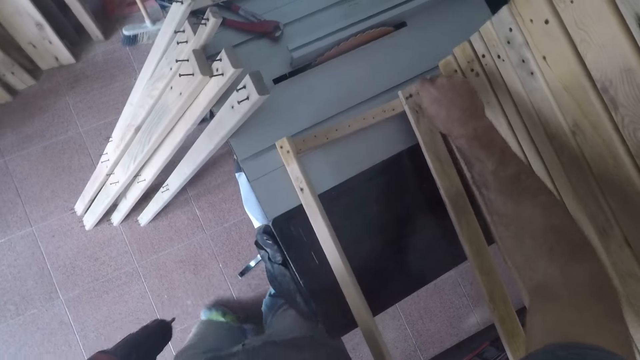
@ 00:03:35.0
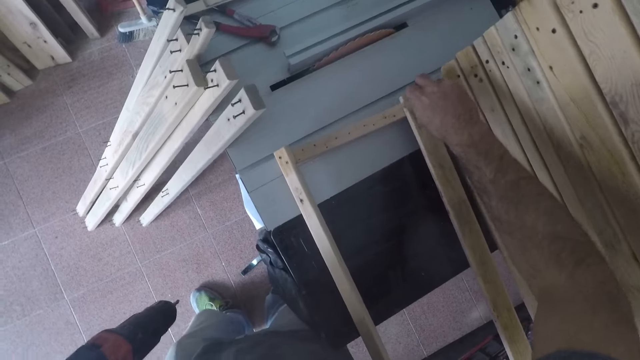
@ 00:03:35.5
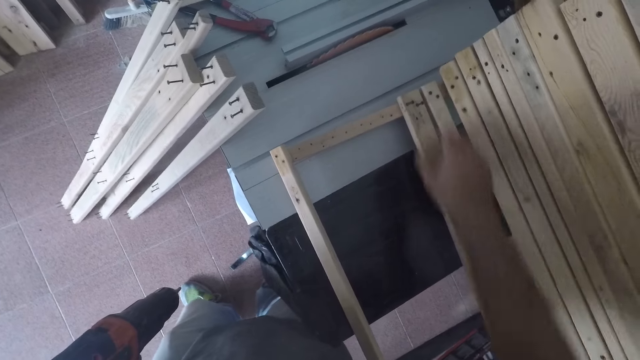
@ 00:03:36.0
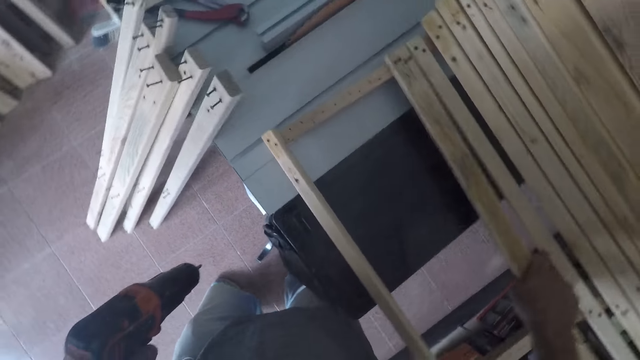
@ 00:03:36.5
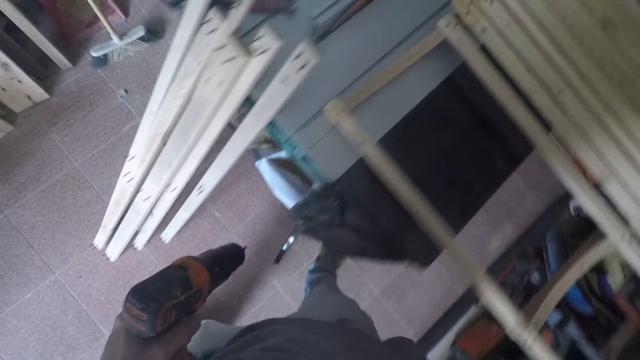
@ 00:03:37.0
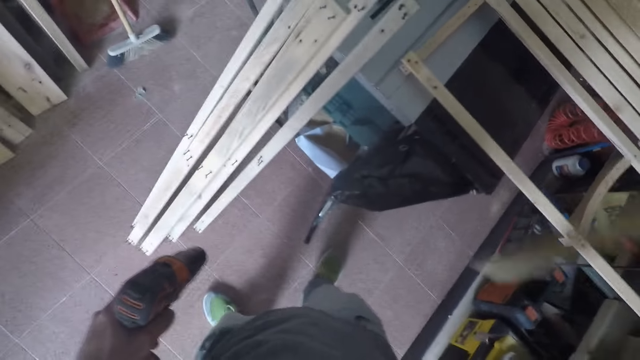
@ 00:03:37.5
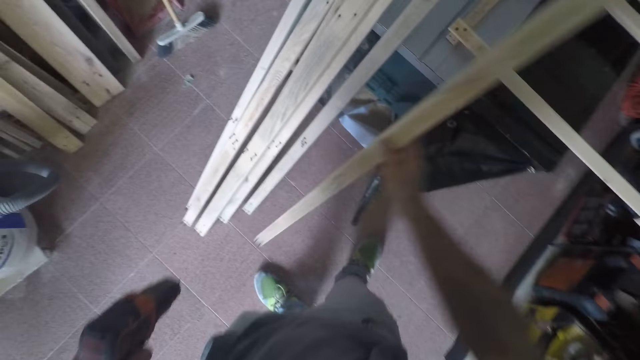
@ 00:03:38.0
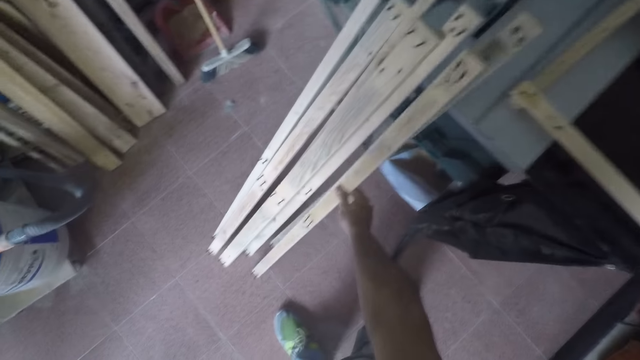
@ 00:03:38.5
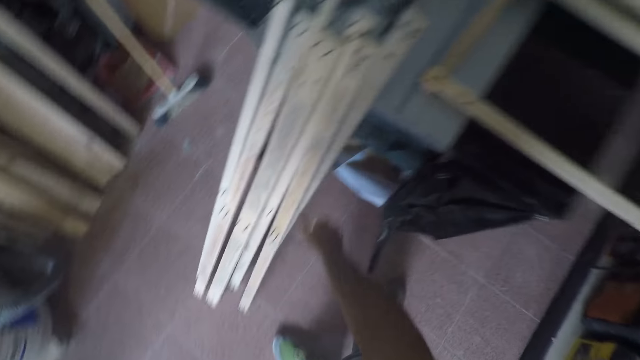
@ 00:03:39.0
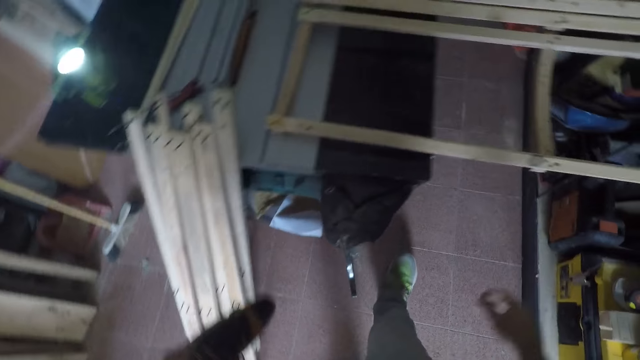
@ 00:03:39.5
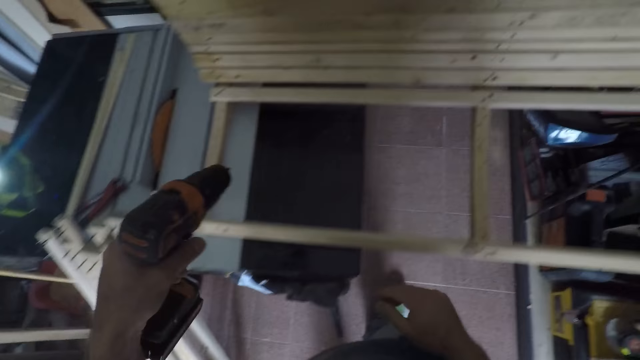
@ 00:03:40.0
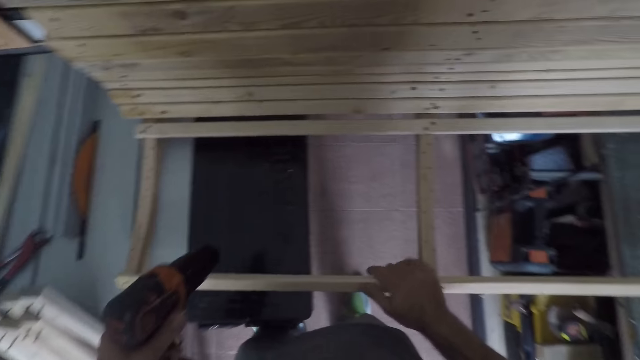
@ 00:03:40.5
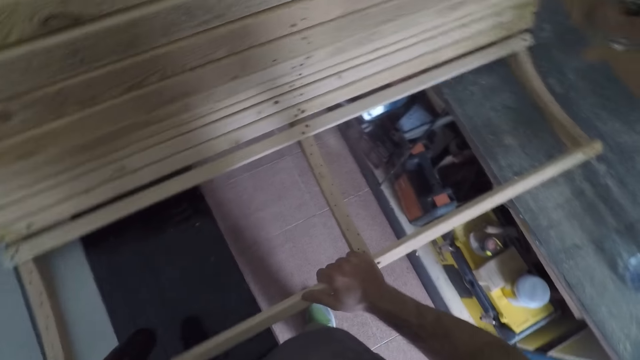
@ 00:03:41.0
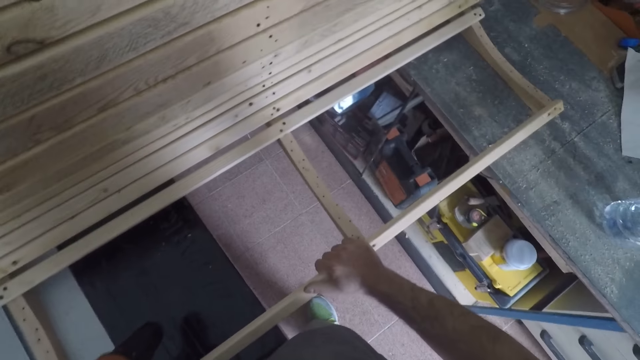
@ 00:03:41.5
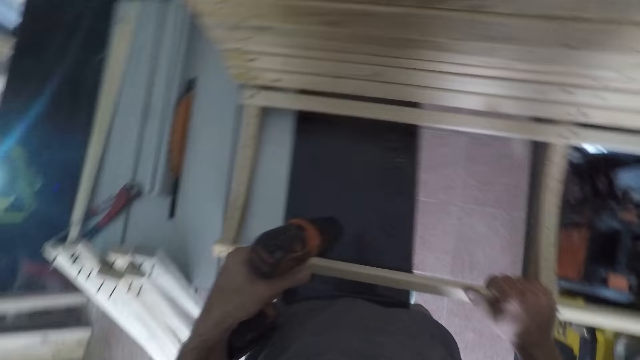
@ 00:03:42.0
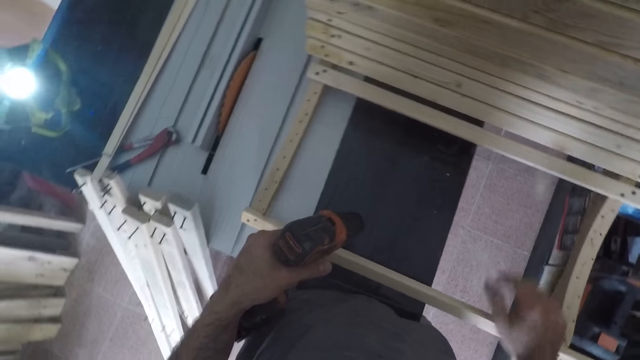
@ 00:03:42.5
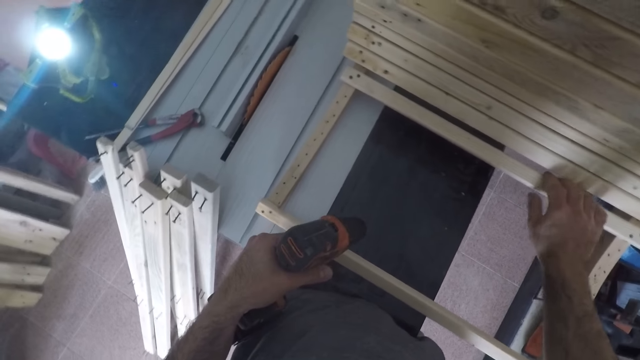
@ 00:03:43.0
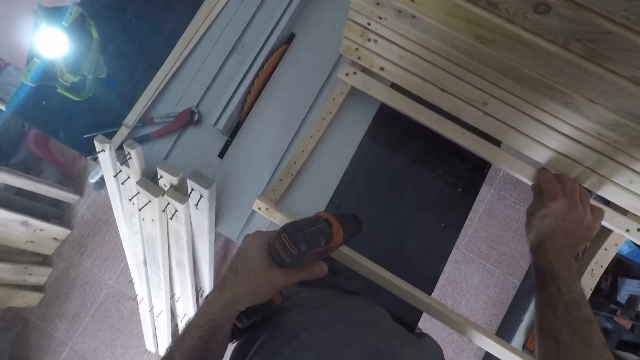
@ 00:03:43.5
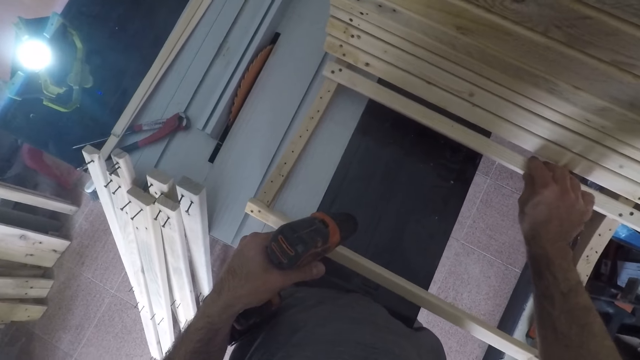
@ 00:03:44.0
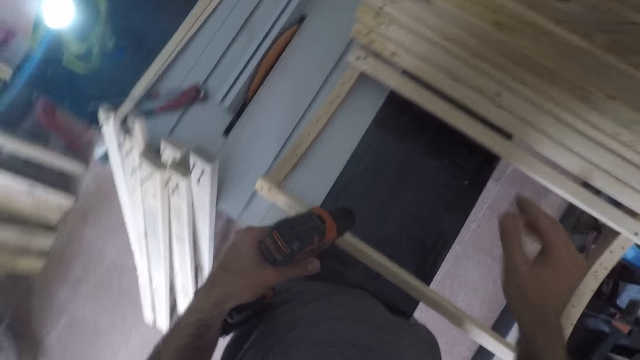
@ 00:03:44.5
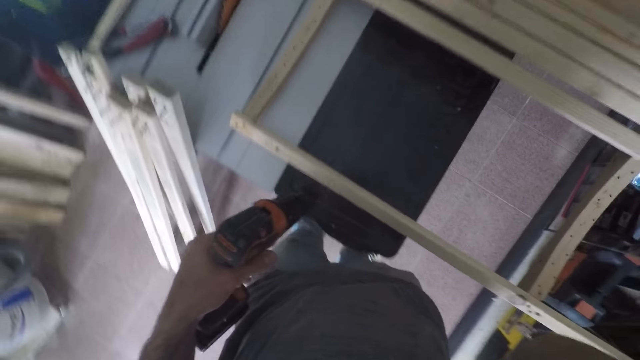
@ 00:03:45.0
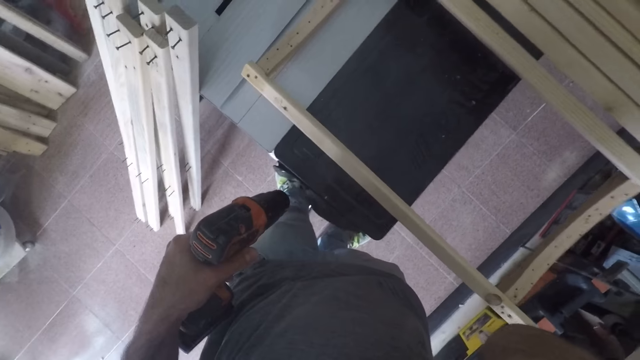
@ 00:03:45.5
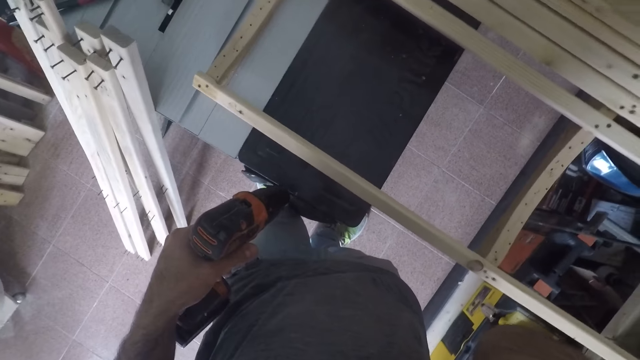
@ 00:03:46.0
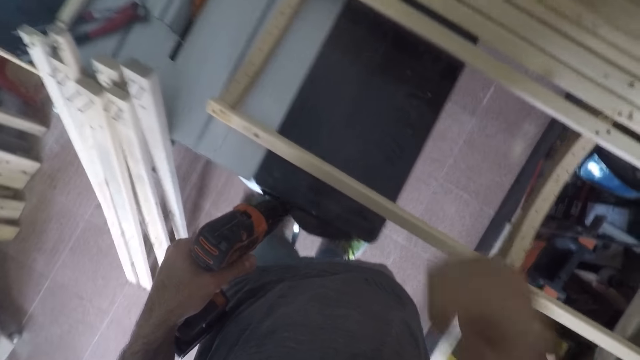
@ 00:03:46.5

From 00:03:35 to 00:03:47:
The camera wearer adjusts a nail with his hand. He grabs a wooden piece from the structure. He removes another unit from the framework. He places the wooden unit by the workbench among others. He holds the framework. He examines a unit. He touches a wooden piece on the structure.

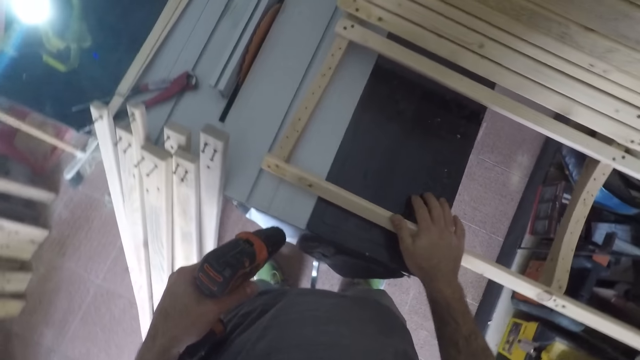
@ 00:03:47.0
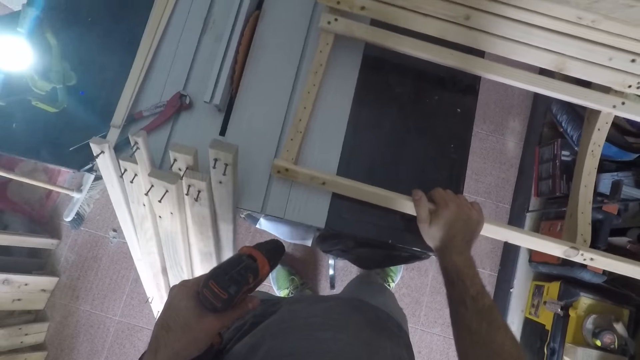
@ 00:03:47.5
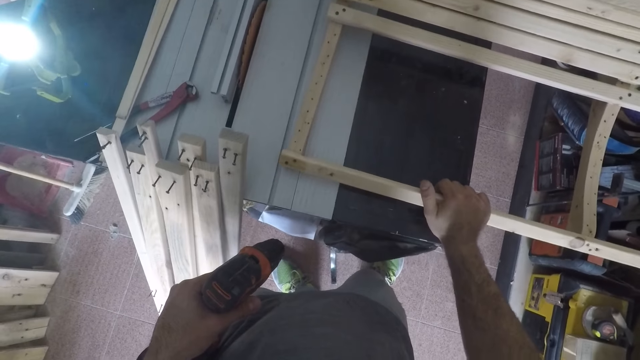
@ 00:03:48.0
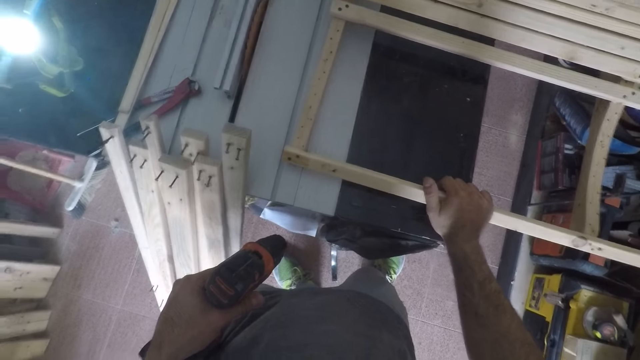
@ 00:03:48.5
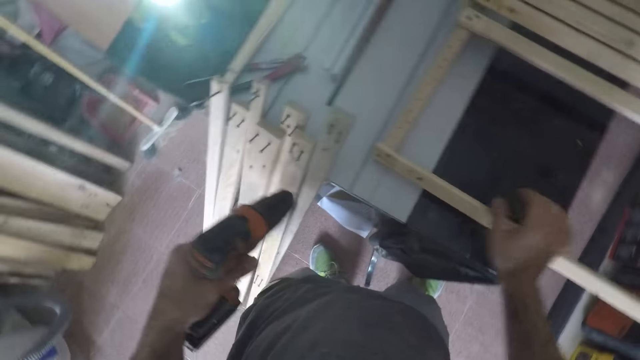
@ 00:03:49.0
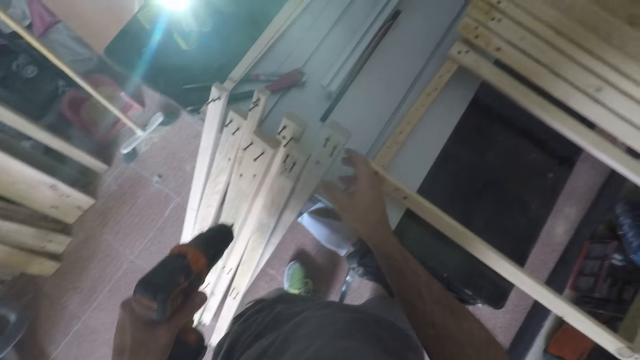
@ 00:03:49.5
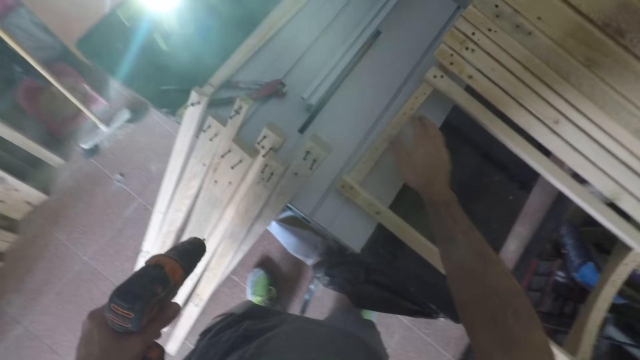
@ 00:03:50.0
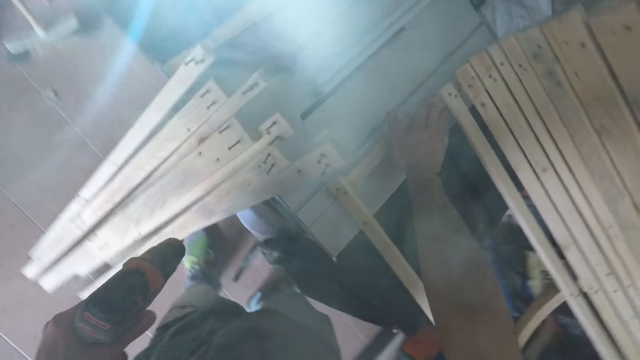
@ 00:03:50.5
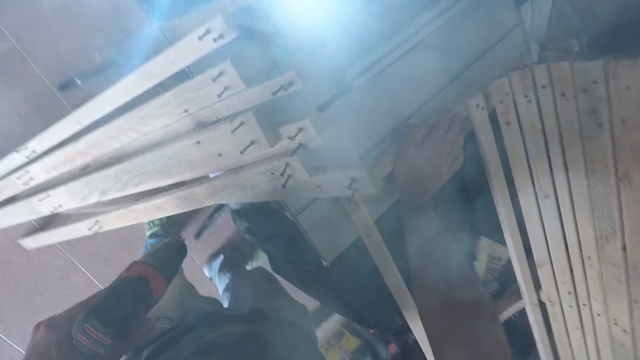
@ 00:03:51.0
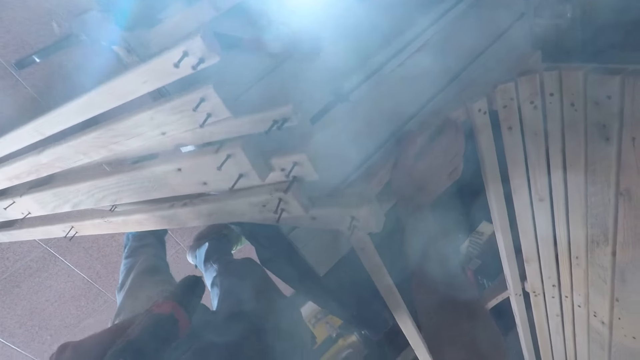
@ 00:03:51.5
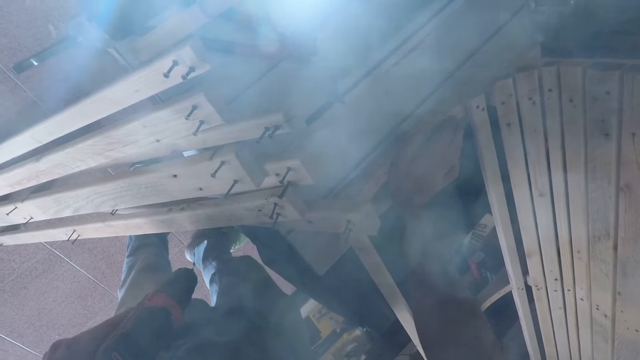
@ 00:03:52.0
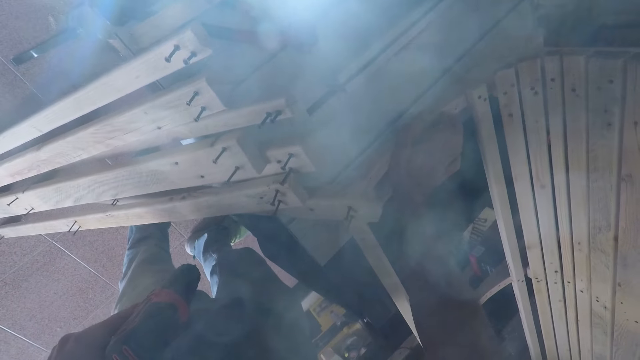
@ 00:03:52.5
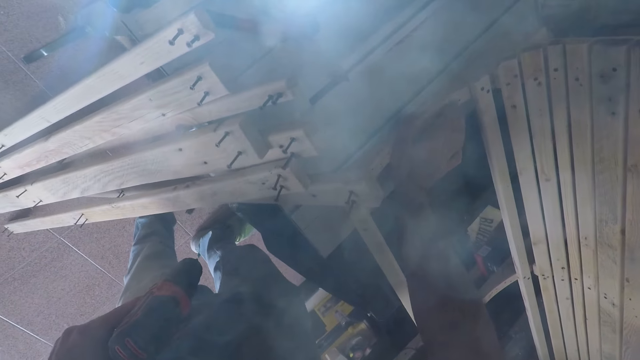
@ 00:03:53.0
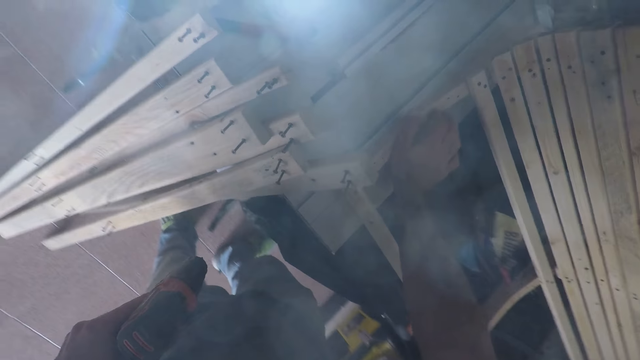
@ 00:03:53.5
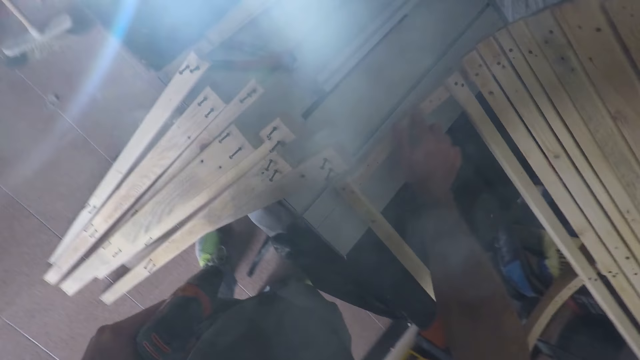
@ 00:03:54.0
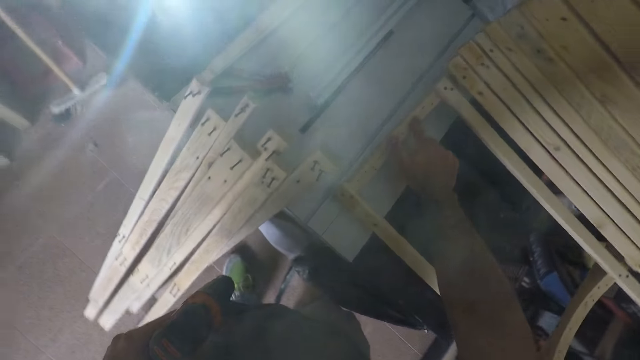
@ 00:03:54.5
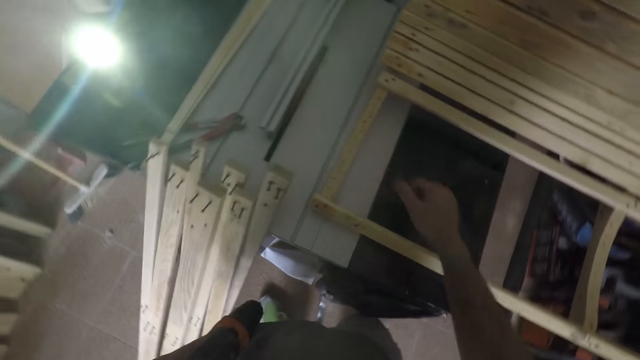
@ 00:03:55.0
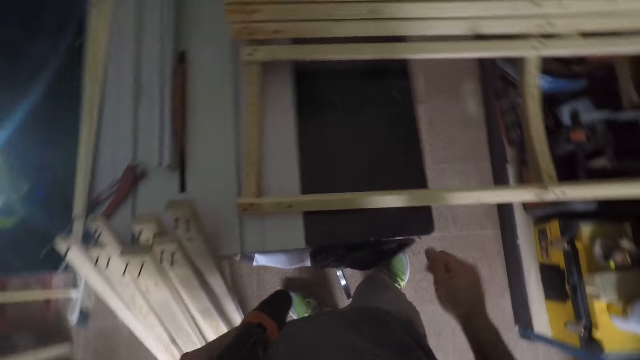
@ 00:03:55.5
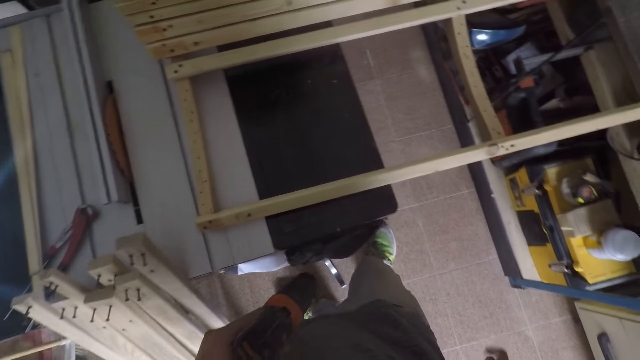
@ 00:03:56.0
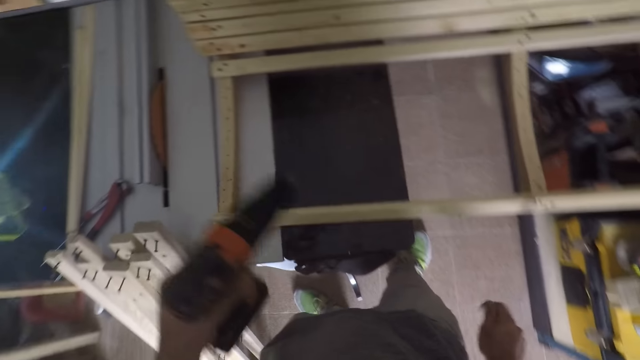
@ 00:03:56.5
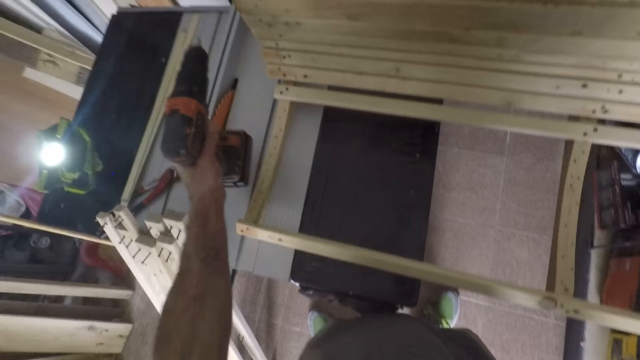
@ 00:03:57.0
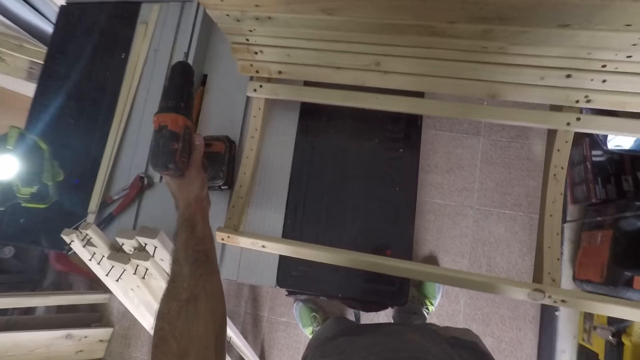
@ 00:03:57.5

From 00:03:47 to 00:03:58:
The camera wearer holds the structure. They feel a point of the structure.
